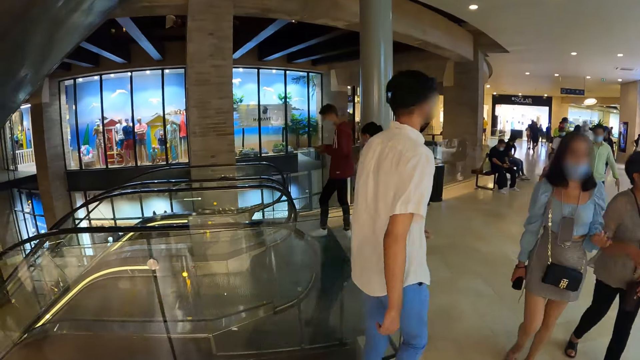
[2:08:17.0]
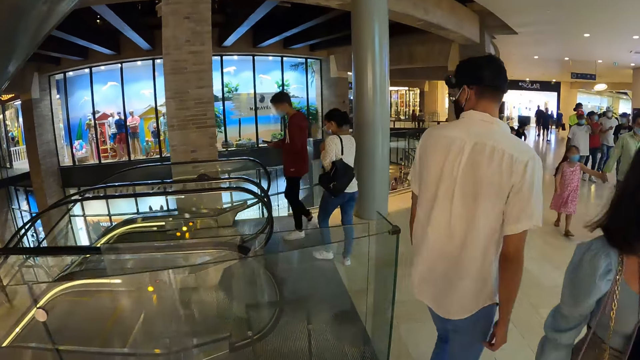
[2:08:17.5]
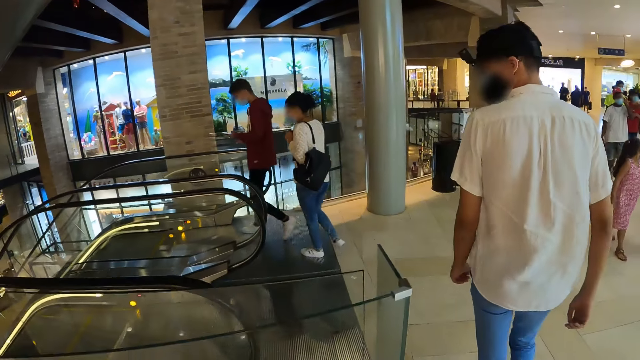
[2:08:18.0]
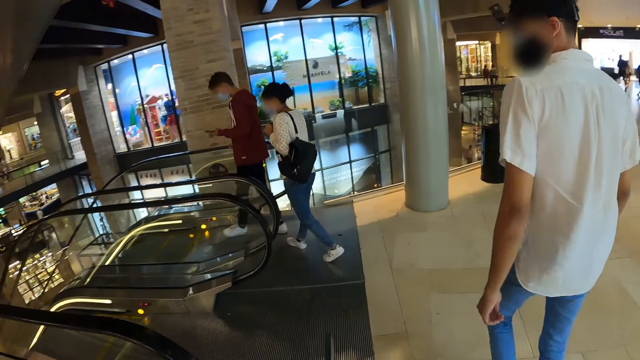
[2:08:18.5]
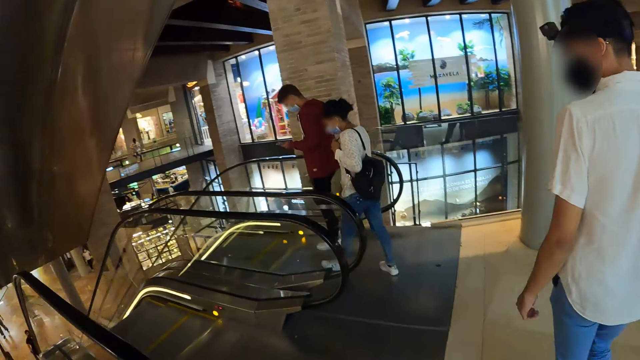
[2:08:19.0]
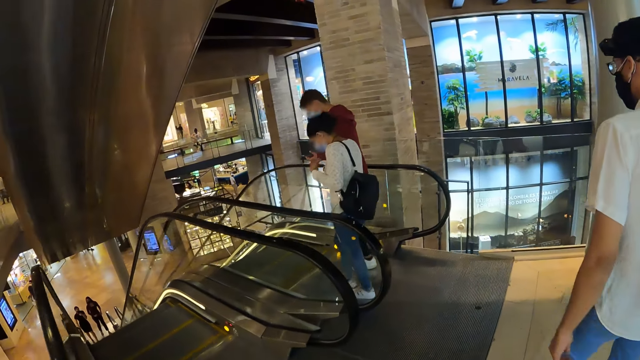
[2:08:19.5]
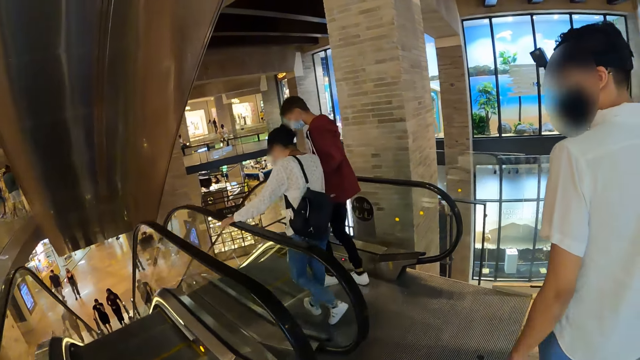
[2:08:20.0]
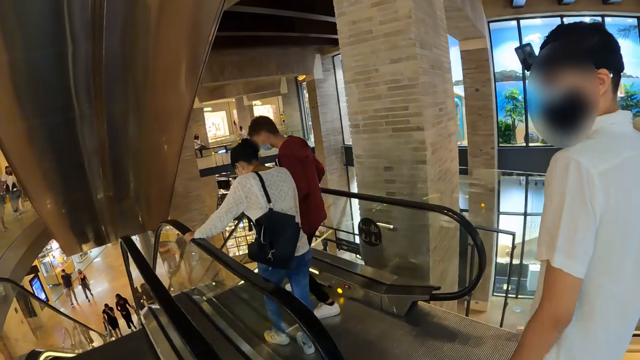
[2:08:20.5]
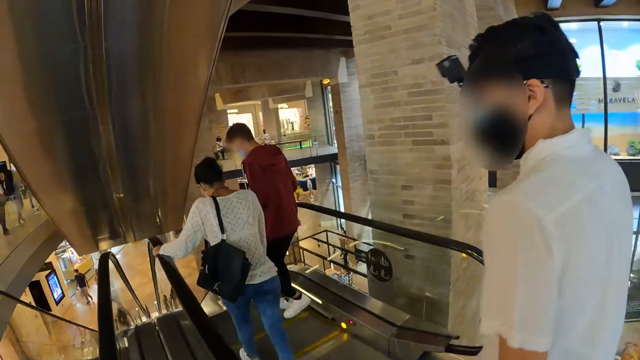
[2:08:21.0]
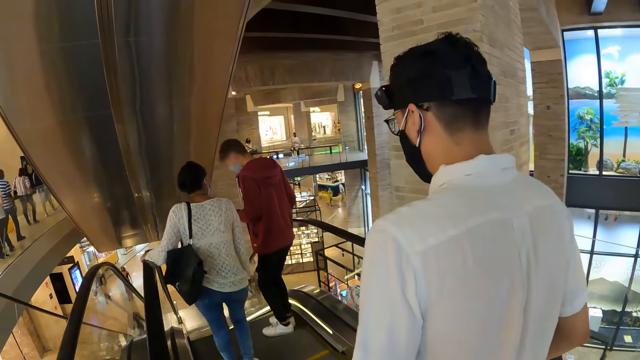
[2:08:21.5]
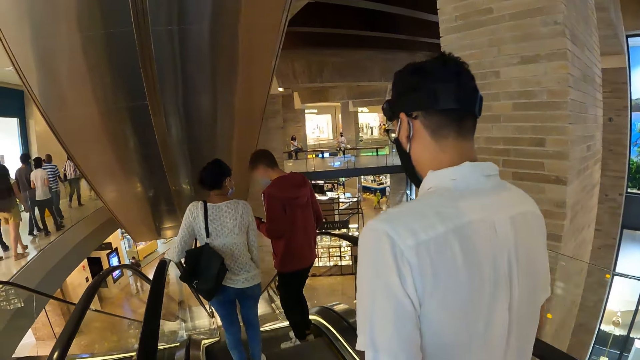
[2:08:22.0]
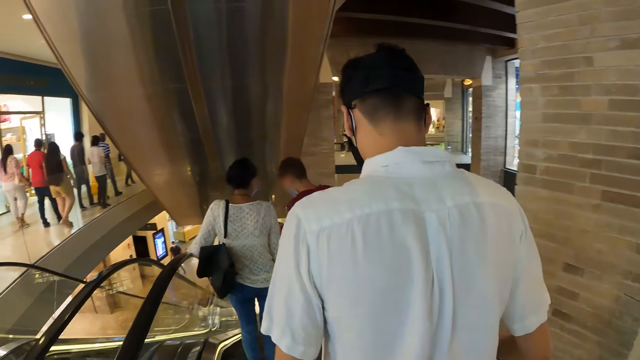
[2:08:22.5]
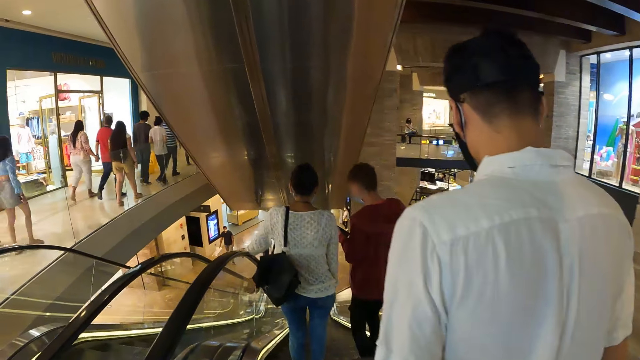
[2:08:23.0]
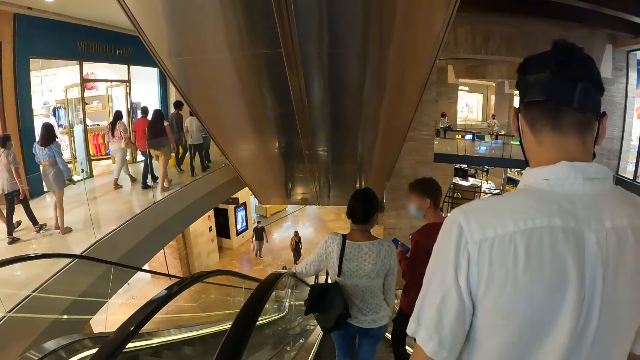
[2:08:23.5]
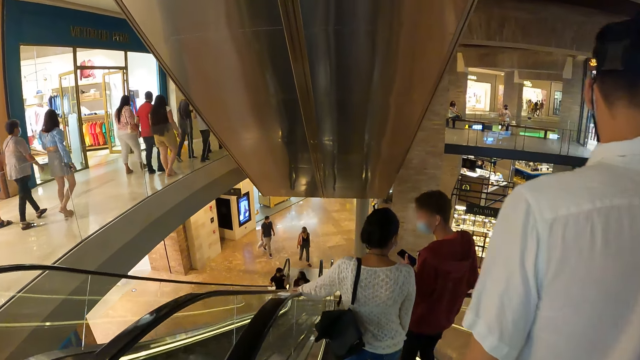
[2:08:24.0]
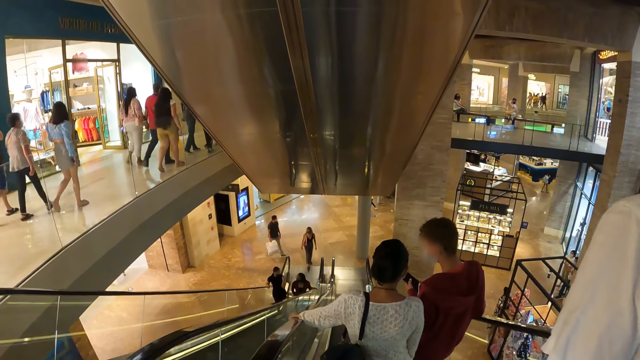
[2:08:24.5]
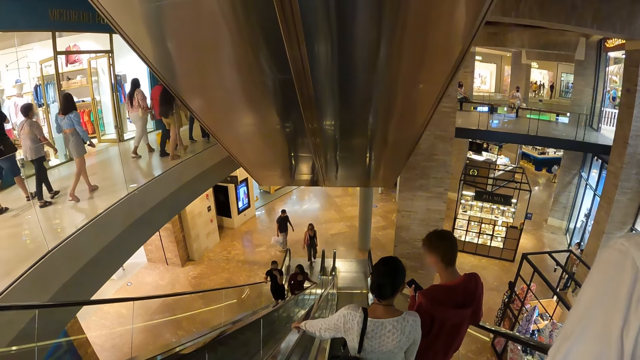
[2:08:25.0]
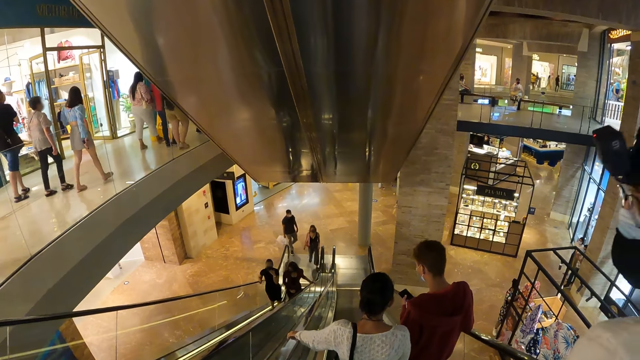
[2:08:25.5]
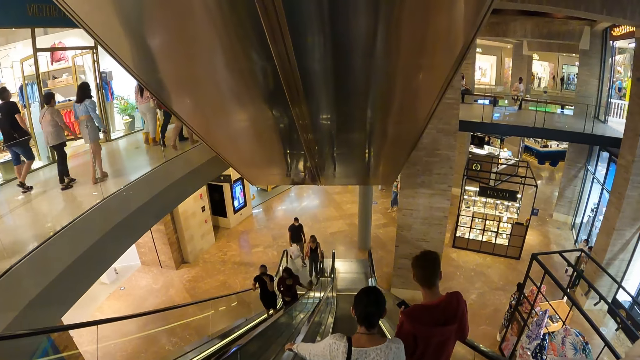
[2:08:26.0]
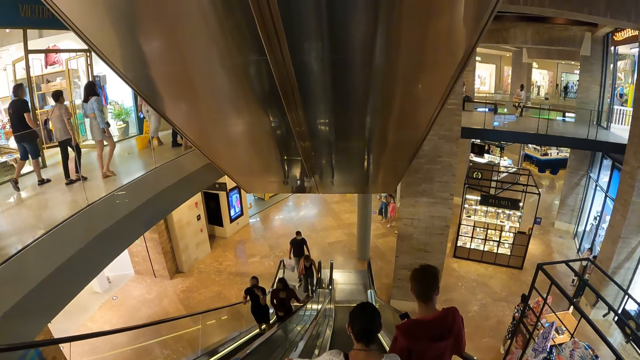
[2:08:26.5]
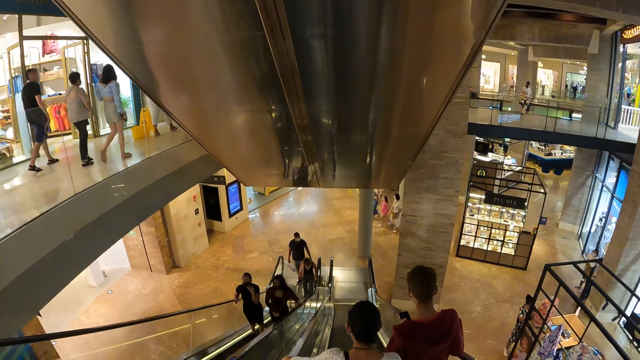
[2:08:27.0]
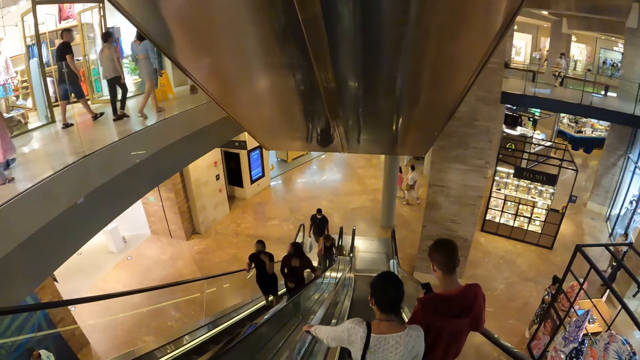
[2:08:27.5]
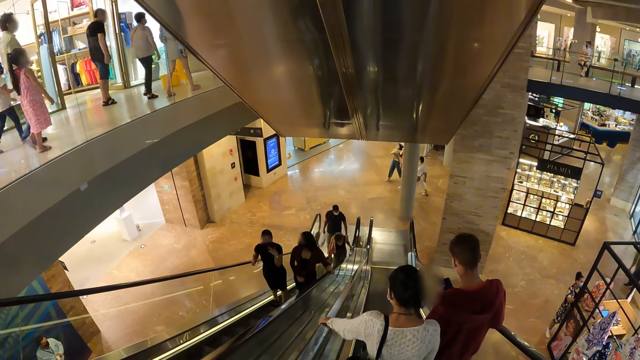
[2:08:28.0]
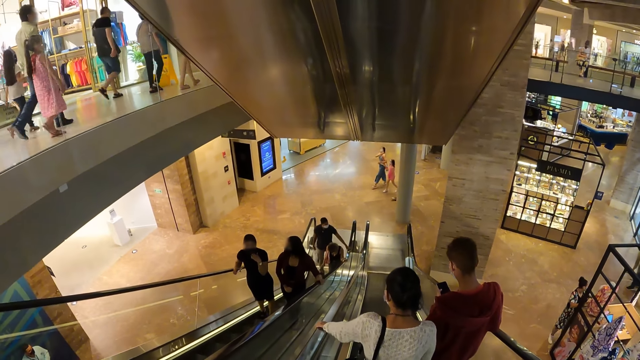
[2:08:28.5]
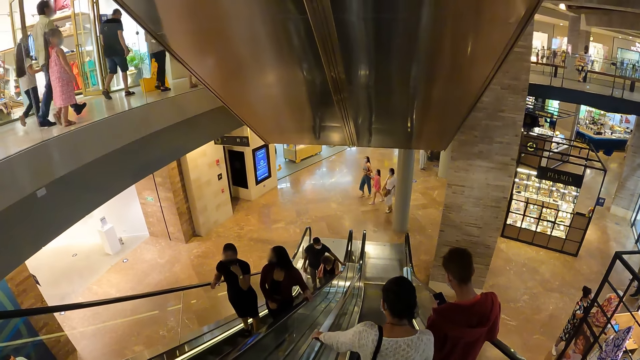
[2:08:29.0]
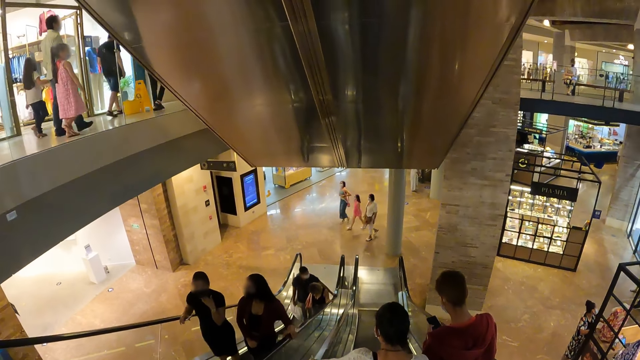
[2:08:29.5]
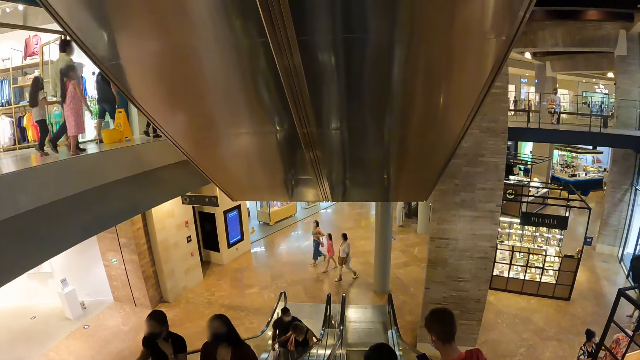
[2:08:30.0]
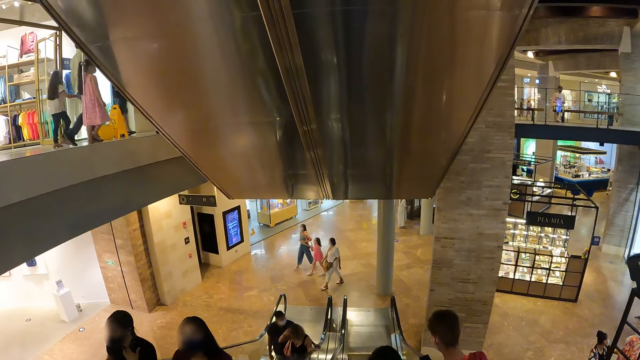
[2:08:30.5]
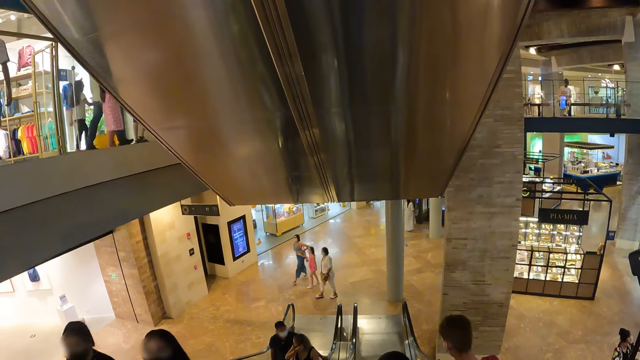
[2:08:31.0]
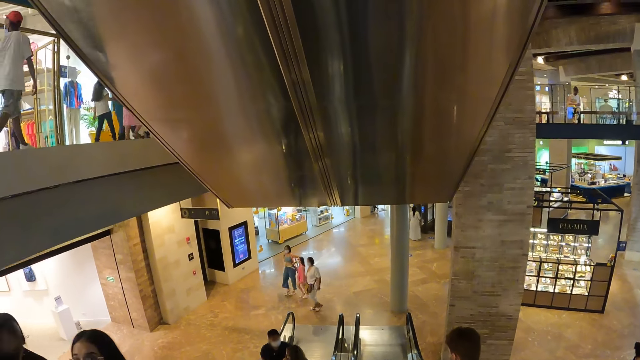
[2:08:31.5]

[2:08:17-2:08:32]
The camera wearer walks past a group of people. A man and a woman move down on an escalator in the mall. Another man moves down on the escalator in the mall. The camera wearer moves down on the escalator in the mall. A woman and another woman move up on an escalator in the mall. Another woman moves up on the escalator in the mall. Another man moves up on the escalator in the mall.

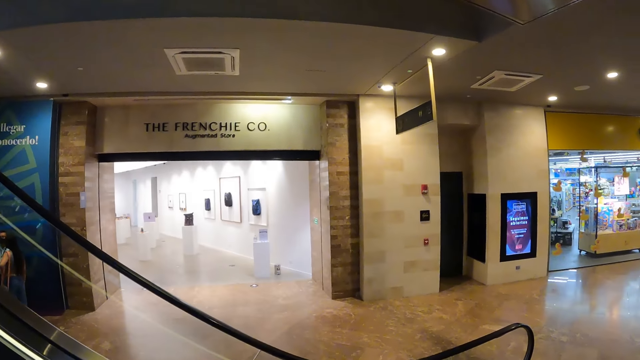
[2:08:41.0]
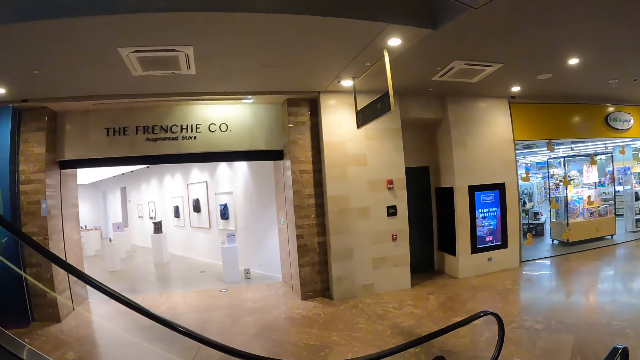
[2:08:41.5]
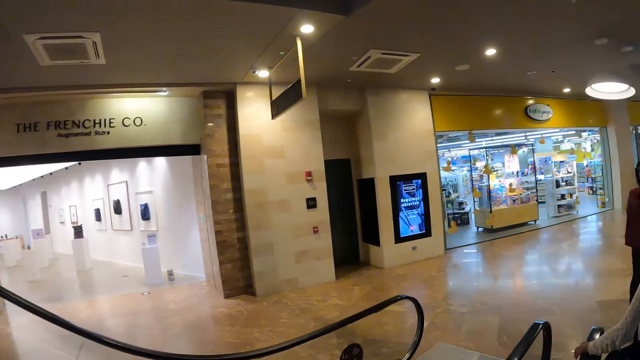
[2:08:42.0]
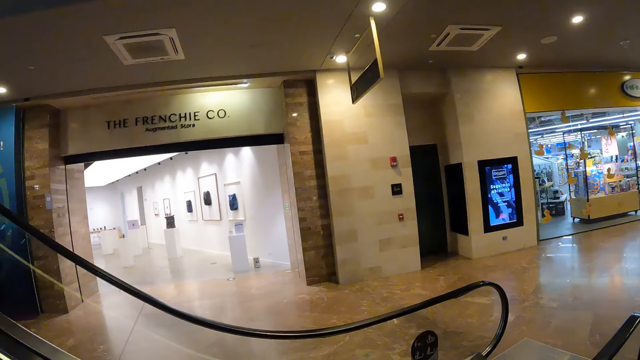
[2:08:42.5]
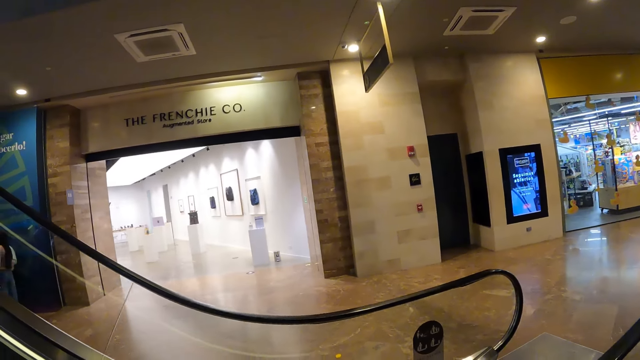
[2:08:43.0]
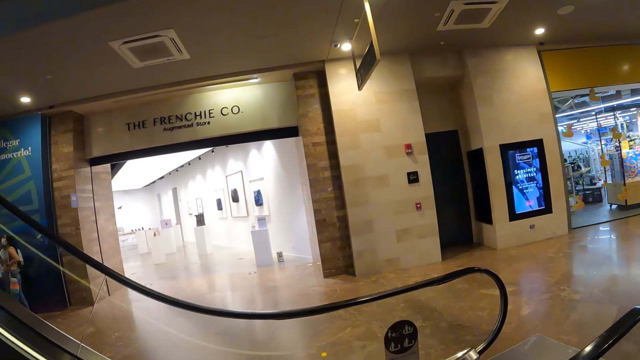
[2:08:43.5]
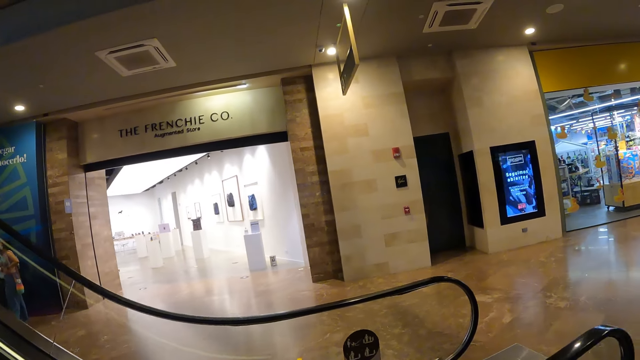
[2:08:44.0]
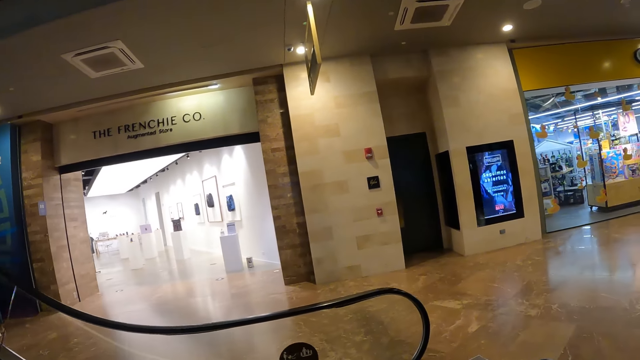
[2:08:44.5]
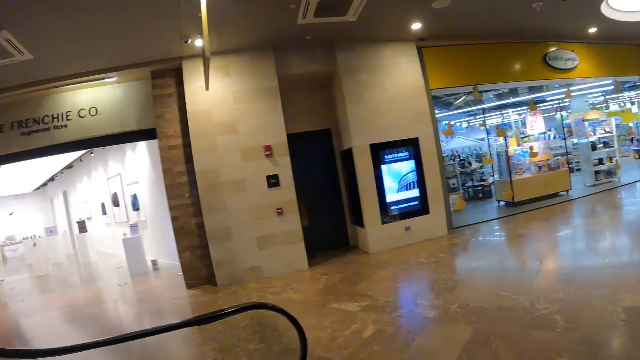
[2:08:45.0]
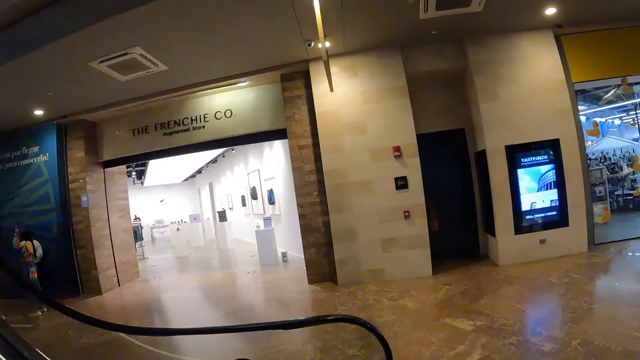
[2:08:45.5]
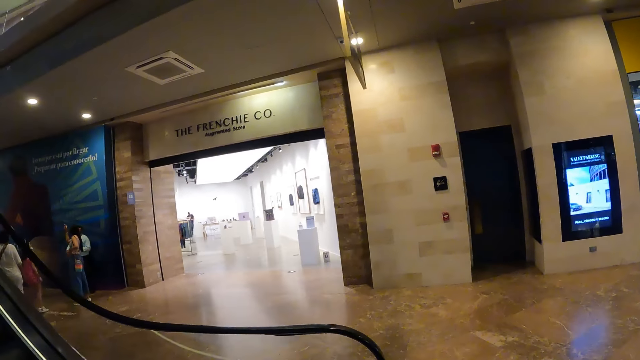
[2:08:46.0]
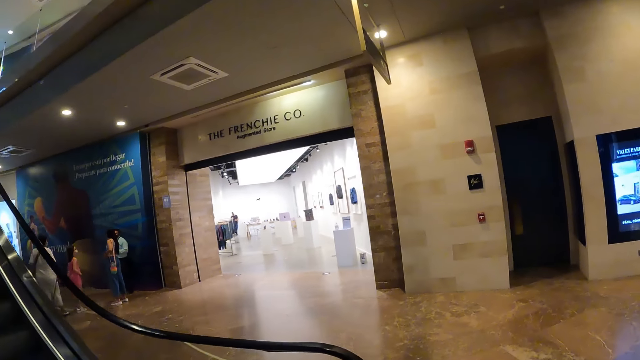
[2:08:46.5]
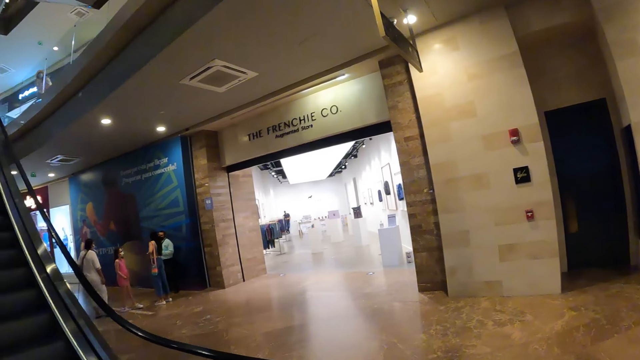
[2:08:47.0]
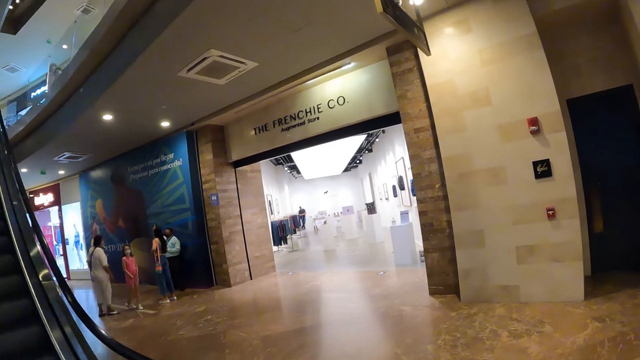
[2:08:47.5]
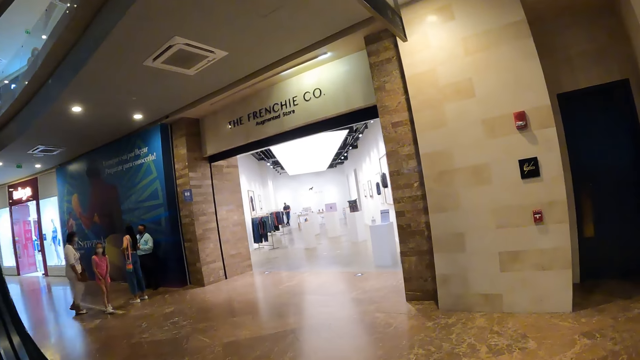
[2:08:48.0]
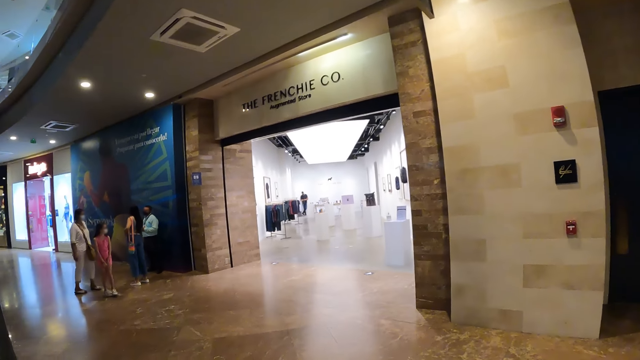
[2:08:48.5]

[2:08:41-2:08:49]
The camera wearer turns left from the escalator landing point in the mall.
